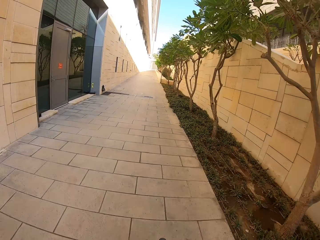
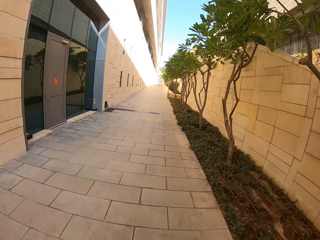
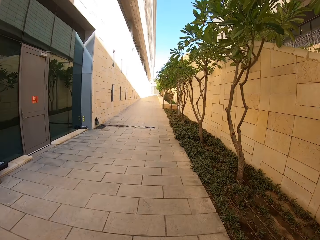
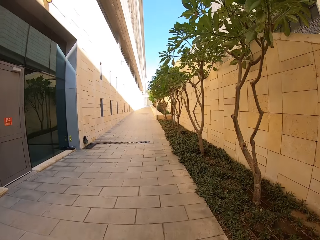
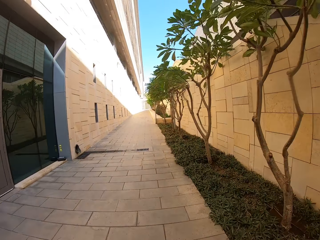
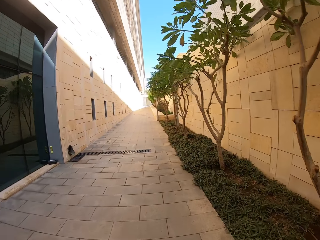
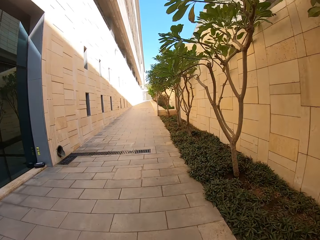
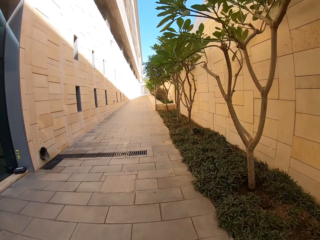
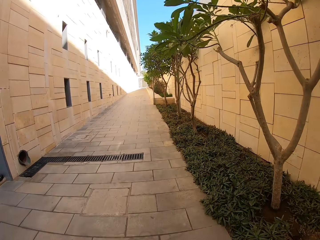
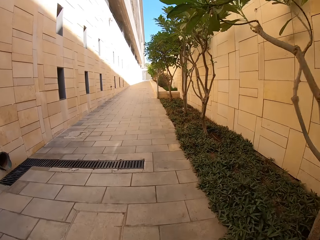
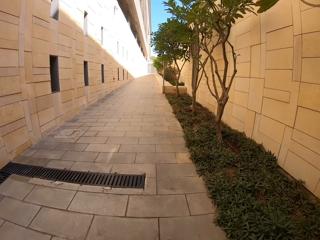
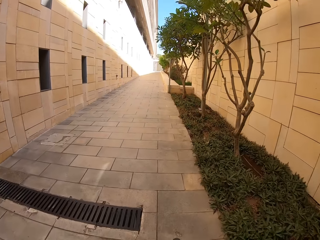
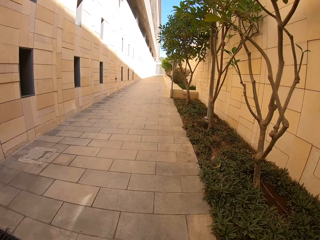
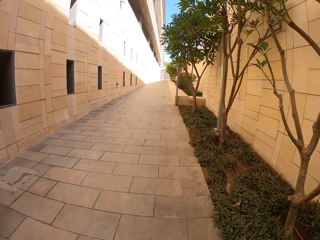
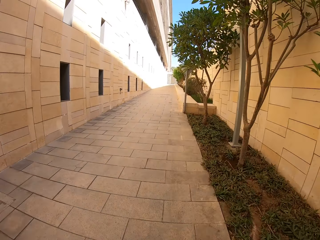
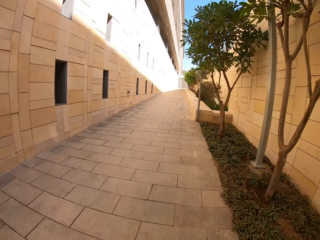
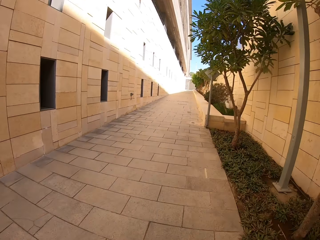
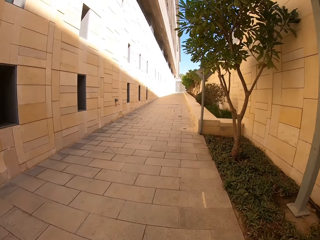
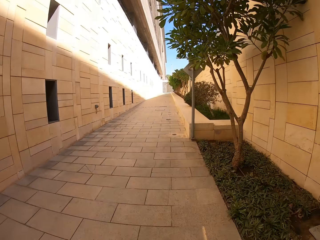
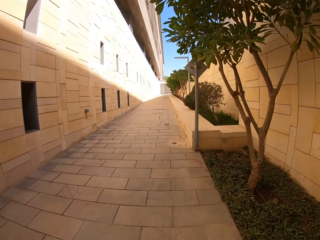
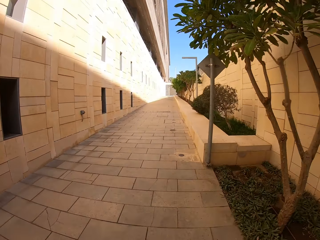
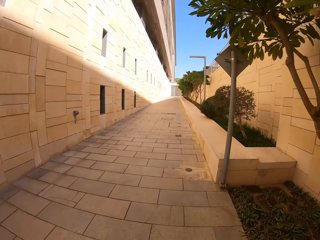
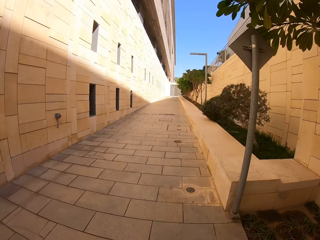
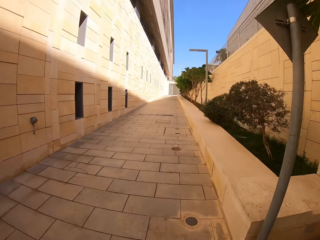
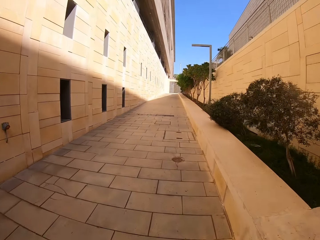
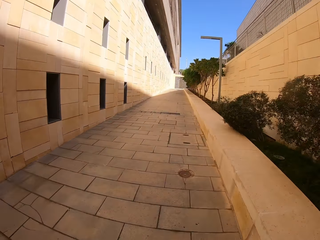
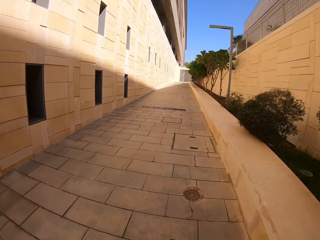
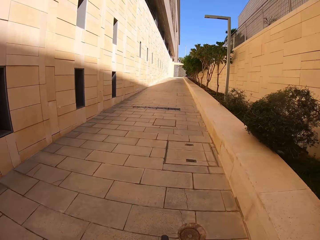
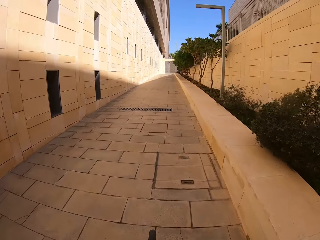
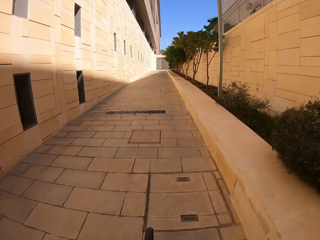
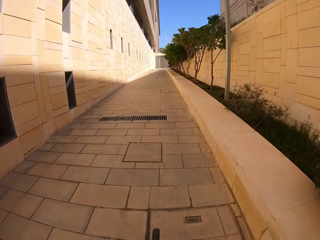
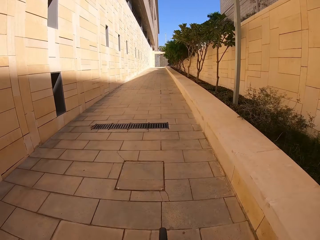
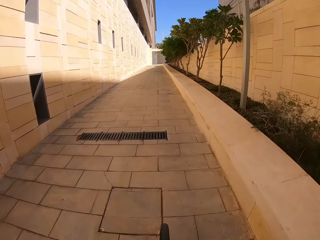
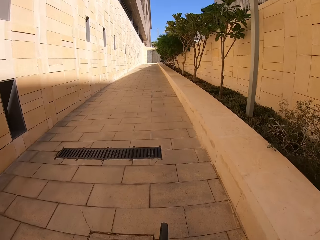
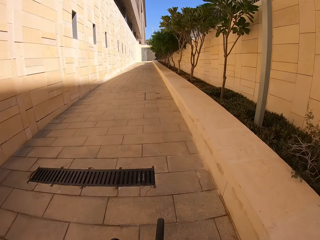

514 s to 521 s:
The camera wearer cycles on the alleyway.

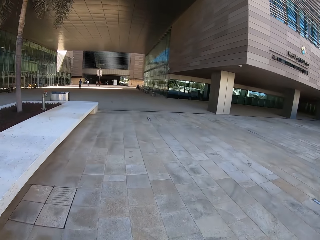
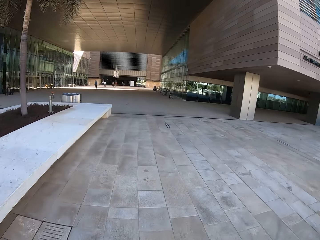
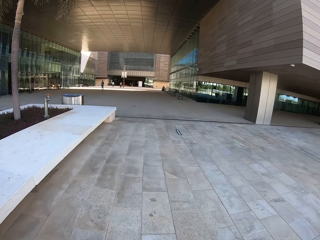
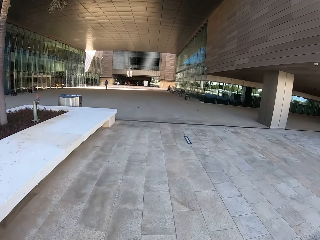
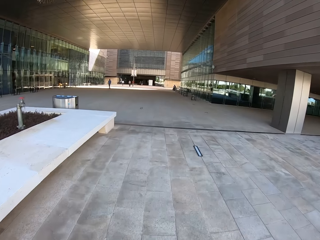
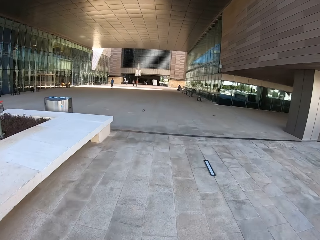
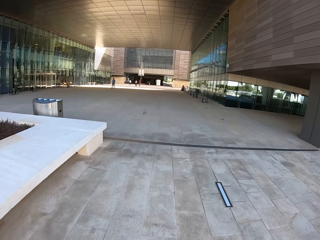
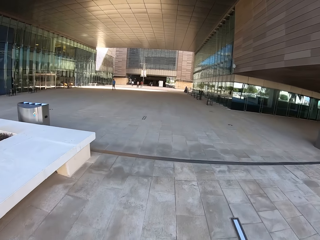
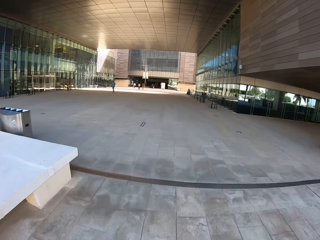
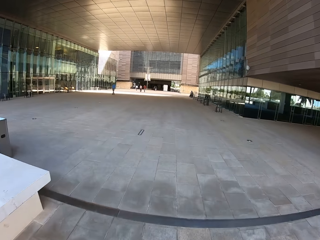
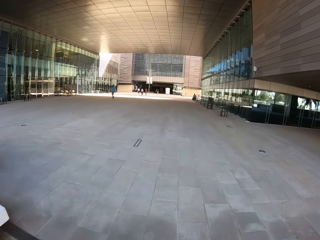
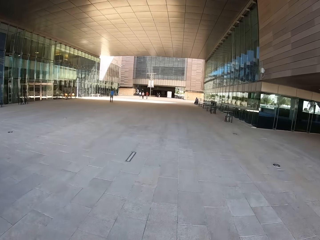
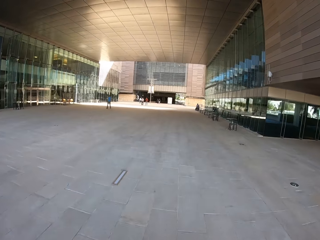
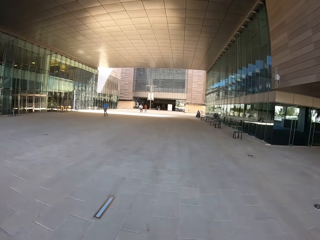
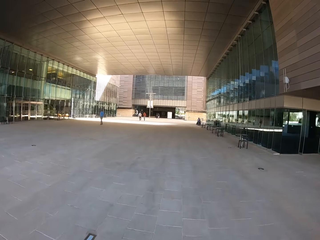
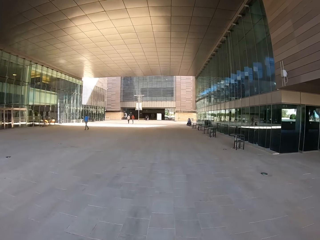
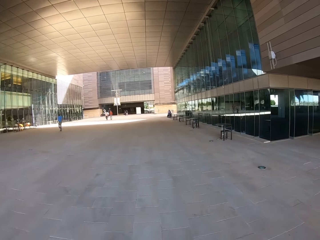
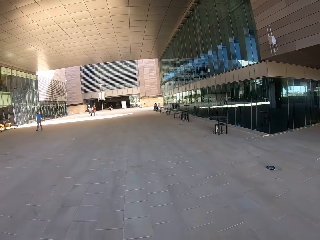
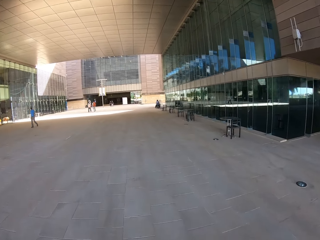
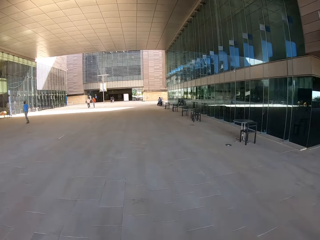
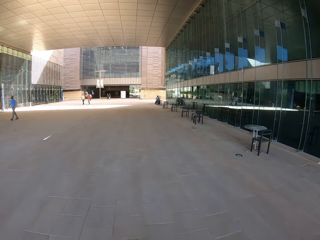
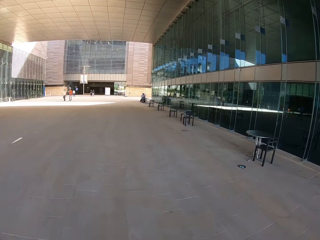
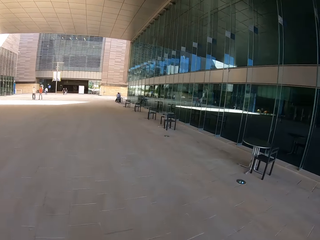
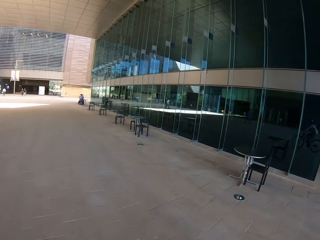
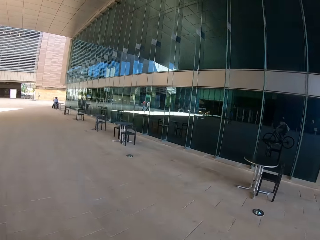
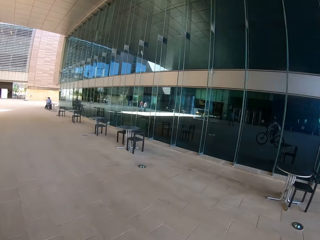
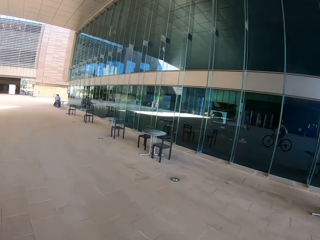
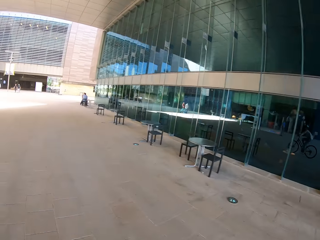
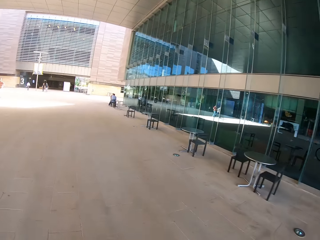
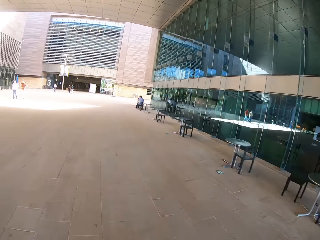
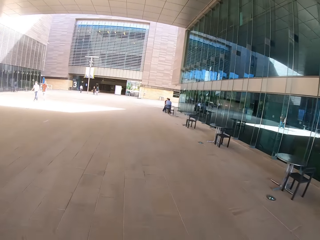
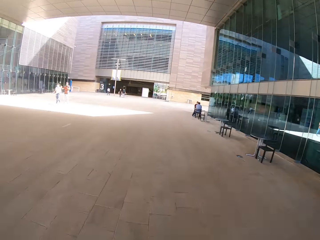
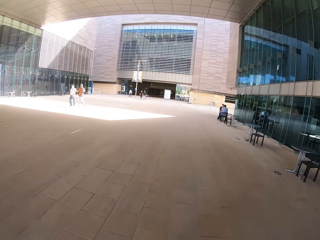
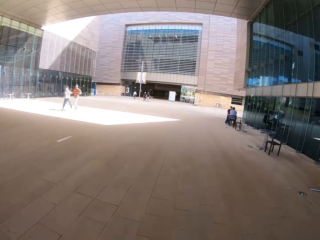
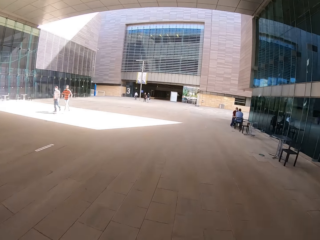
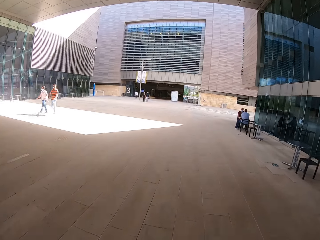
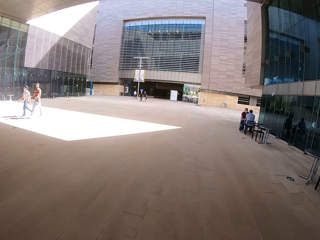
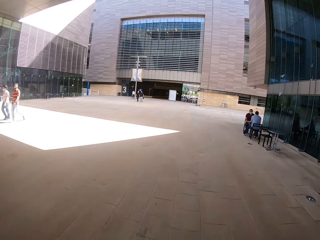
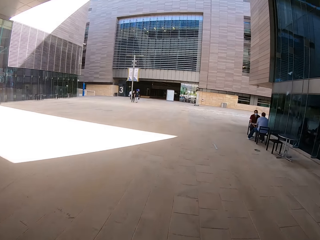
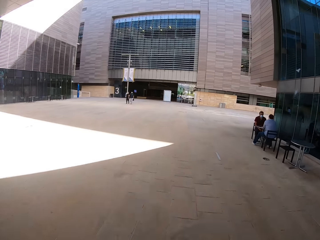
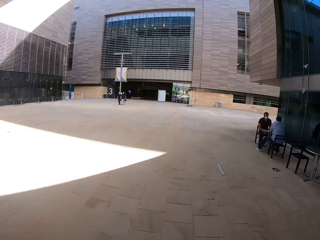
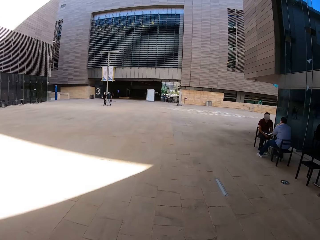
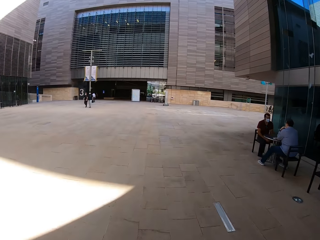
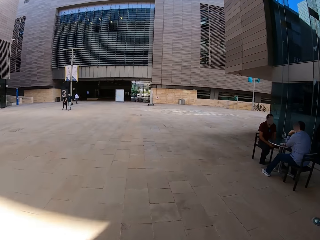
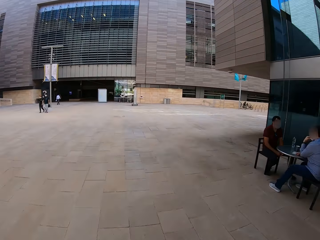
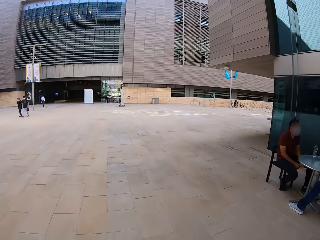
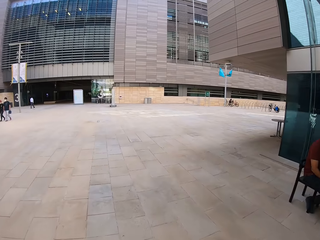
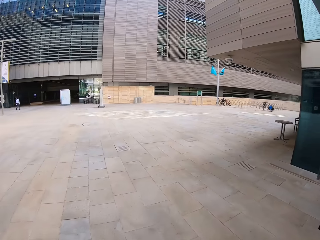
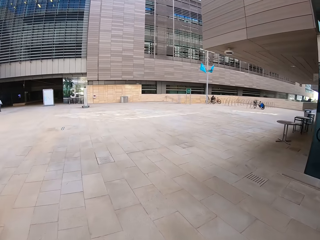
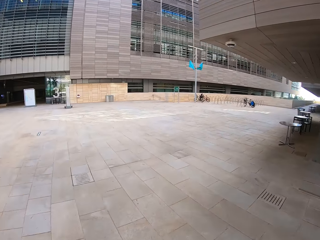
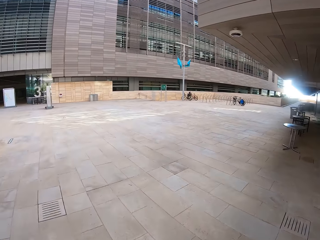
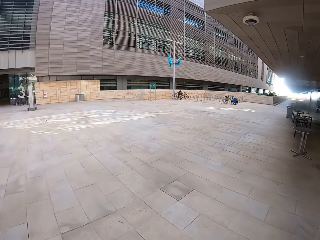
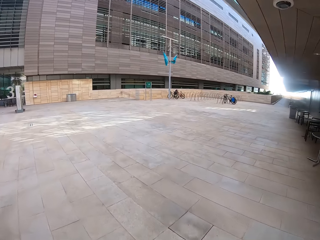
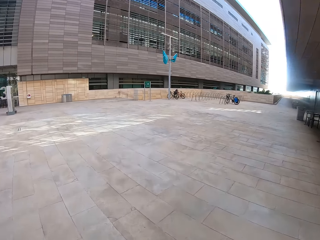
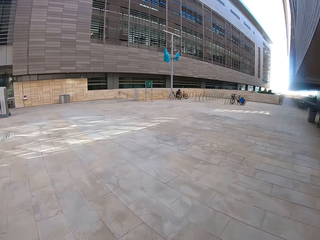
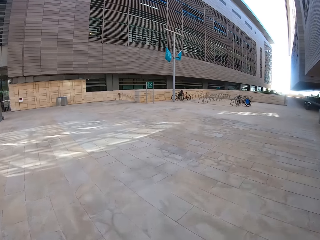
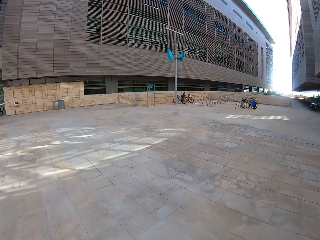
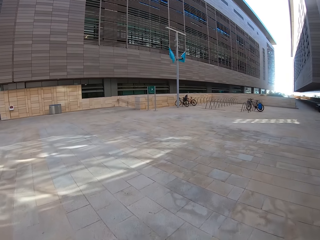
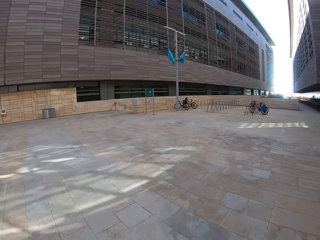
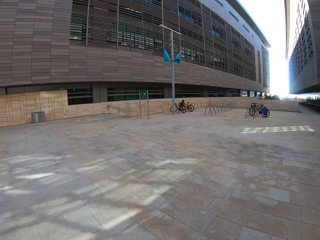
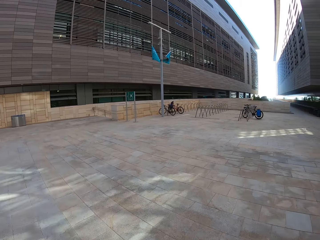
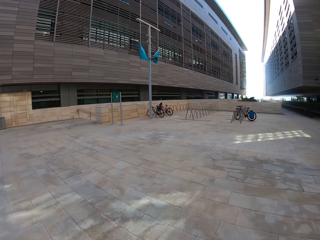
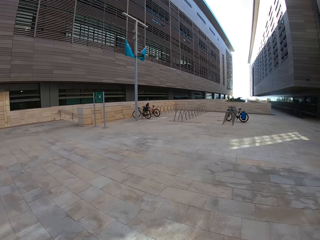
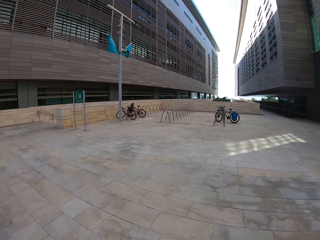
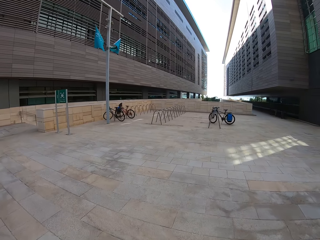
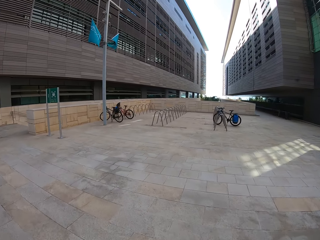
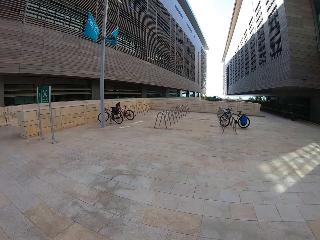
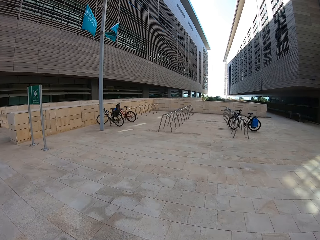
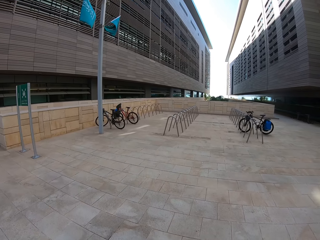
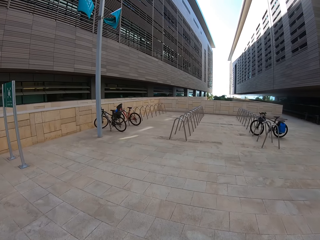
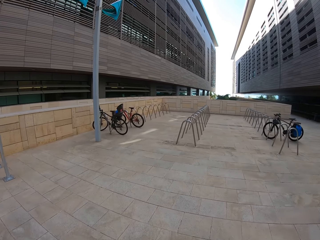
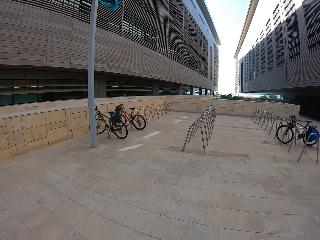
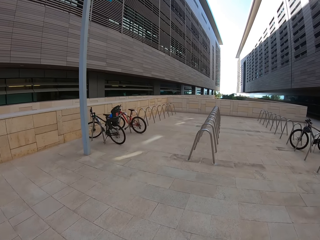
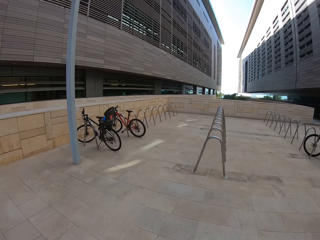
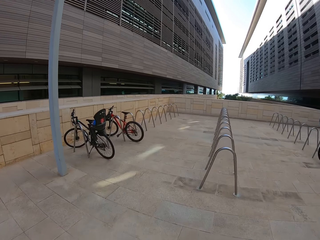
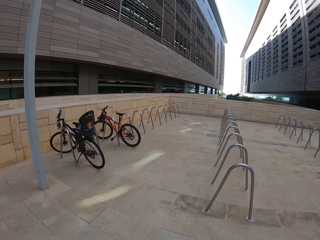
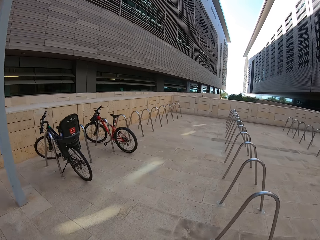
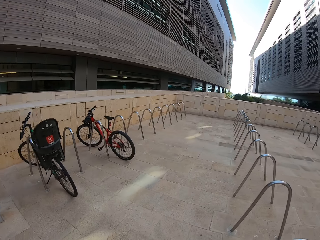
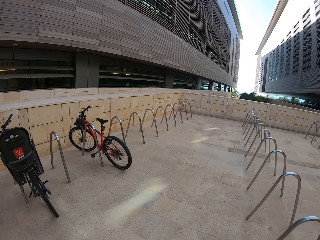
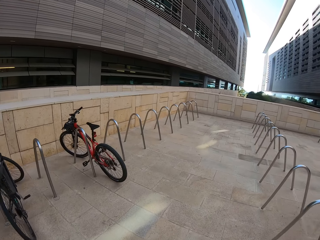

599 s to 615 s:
The camera wearer cycles through the hallway.
